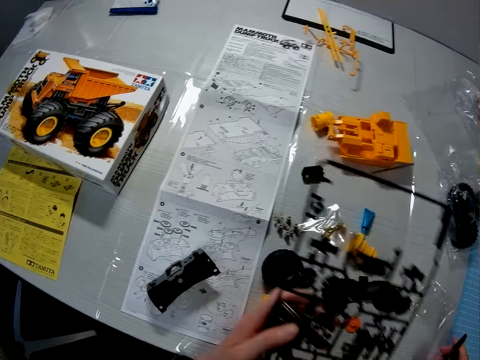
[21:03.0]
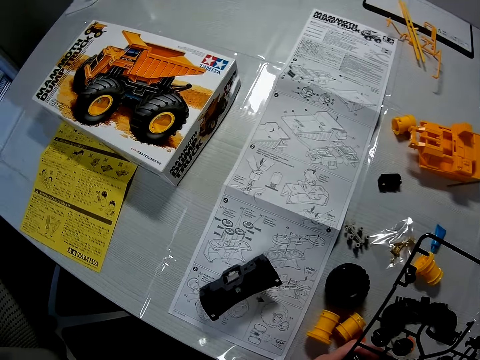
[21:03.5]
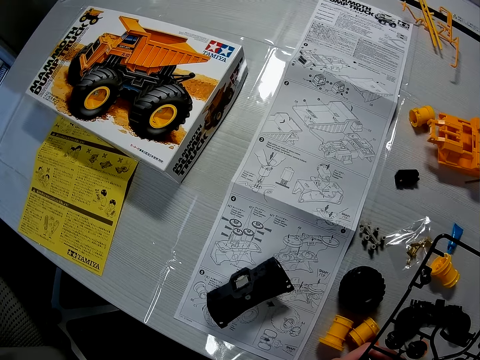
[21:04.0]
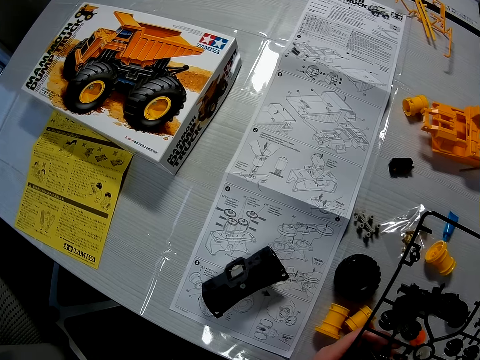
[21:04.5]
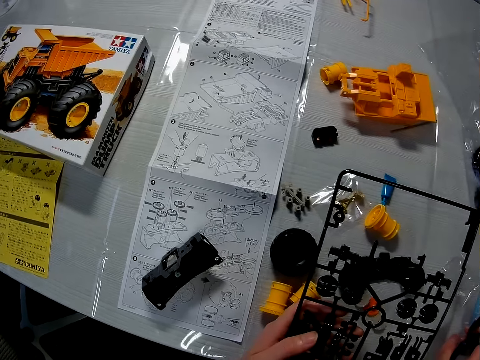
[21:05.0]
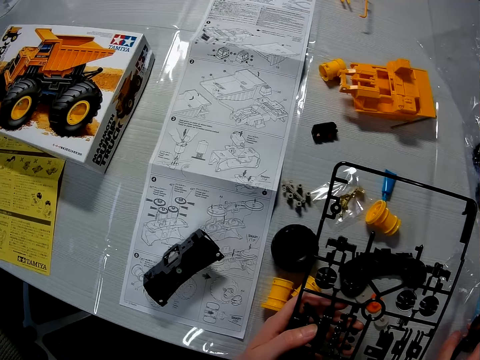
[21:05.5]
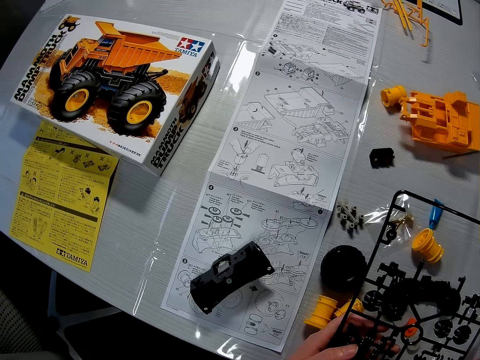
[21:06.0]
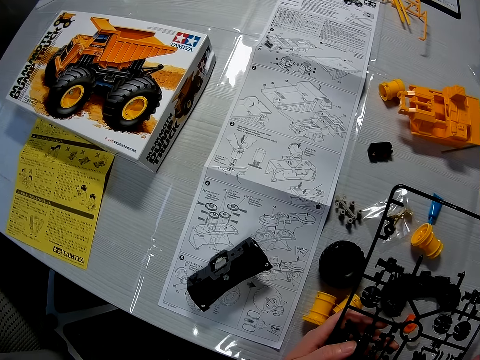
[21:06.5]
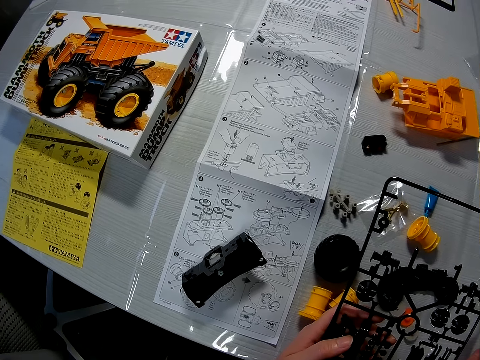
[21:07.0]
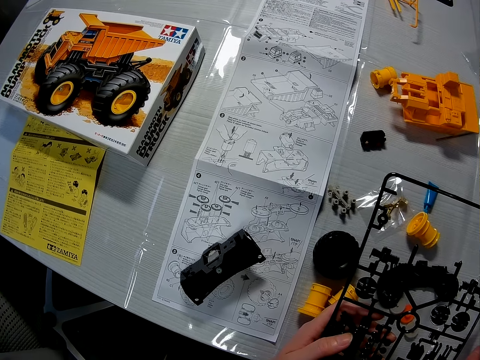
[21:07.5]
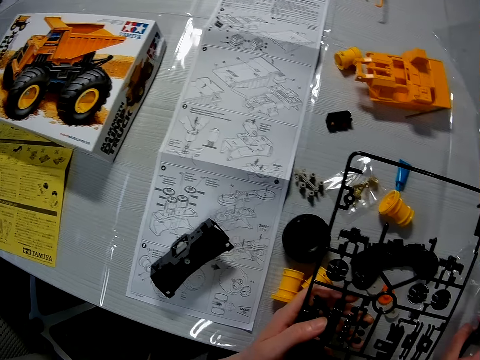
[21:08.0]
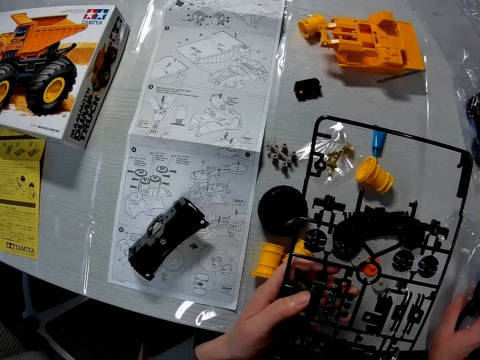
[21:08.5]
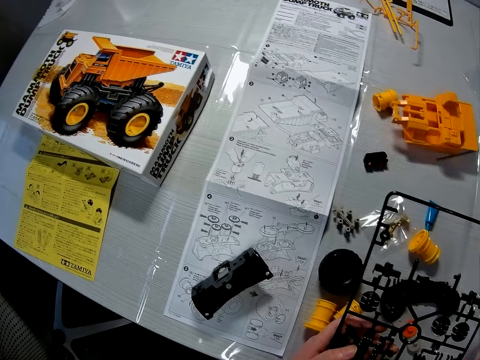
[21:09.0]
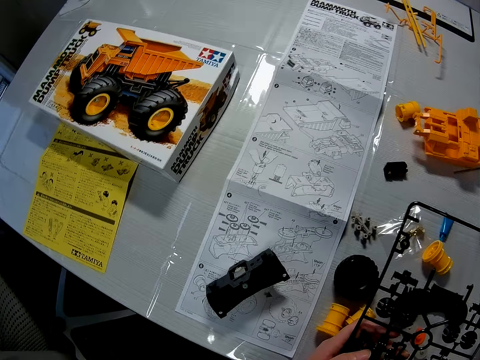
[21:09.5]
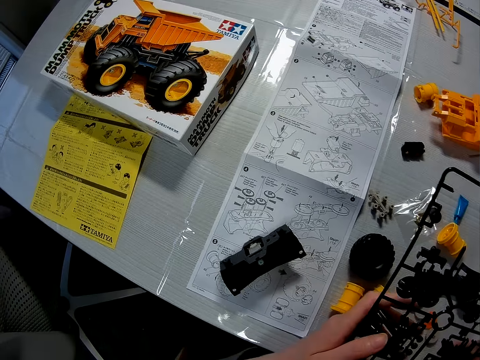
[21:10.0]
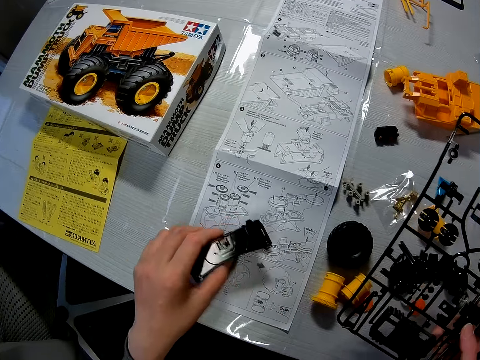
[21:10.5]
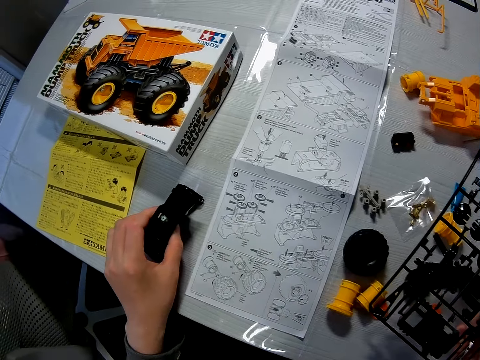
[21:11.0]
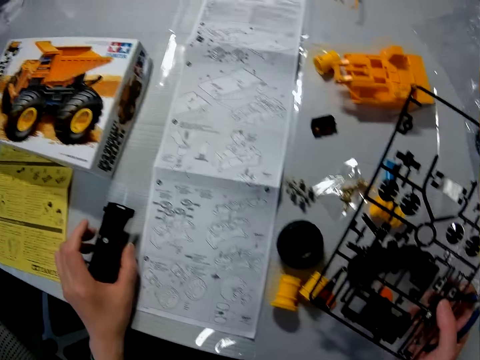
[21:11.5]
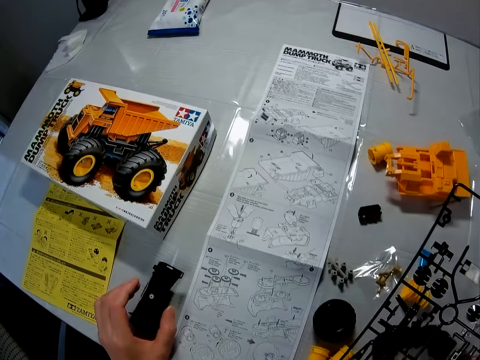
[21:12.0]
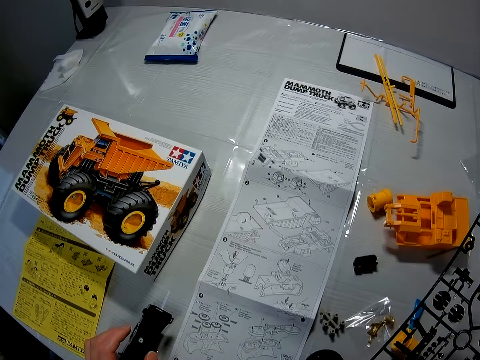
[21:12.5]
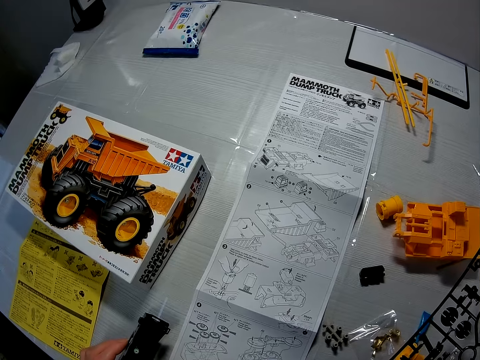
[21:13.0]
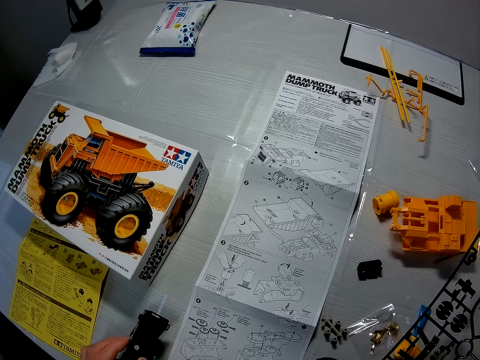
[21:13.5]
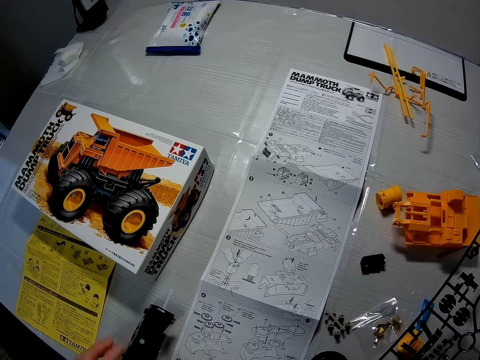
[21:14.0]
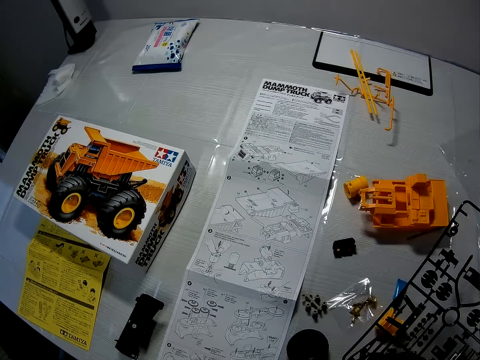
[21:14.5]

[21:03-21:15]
The camera wearer looks at the manual. He passes something to the right hand. He repositions a mechanical component on the table with his left hand. He looks at the manual.

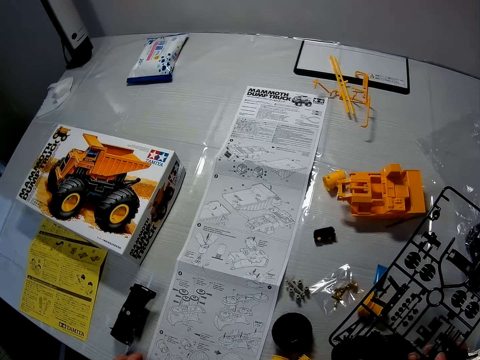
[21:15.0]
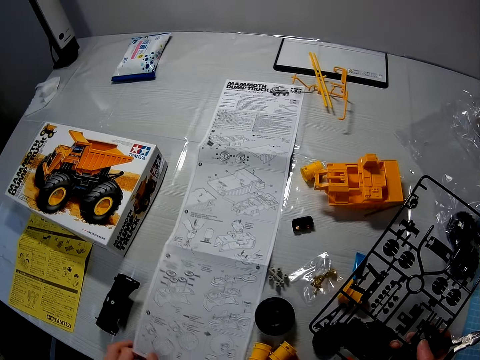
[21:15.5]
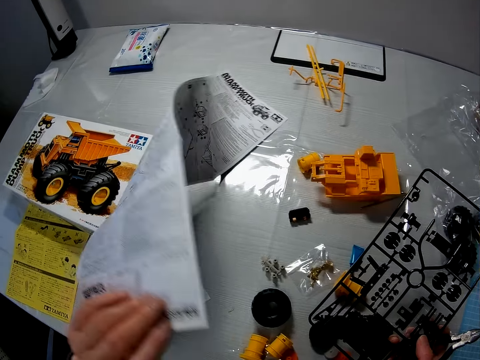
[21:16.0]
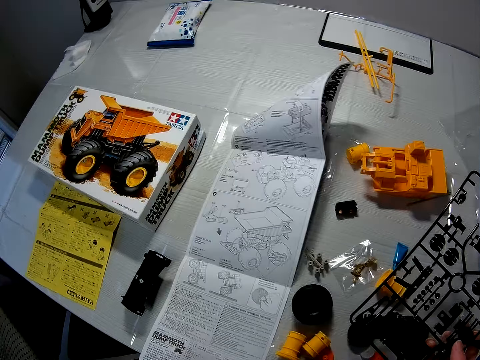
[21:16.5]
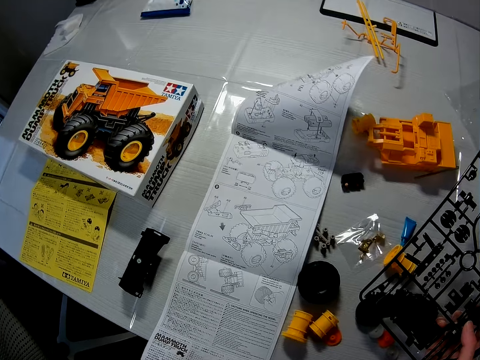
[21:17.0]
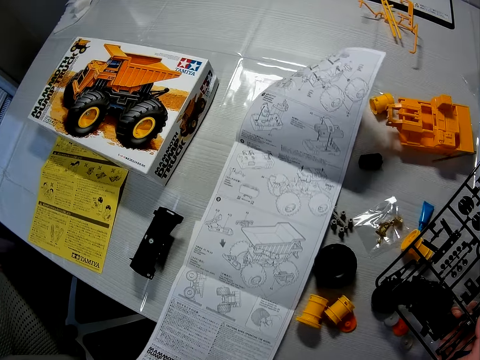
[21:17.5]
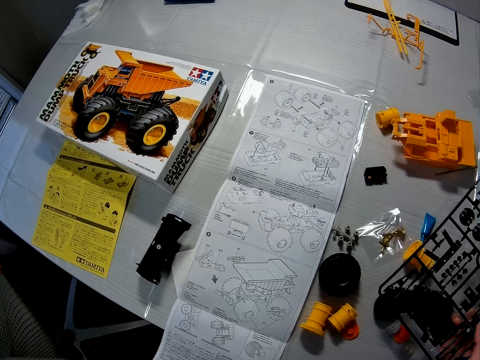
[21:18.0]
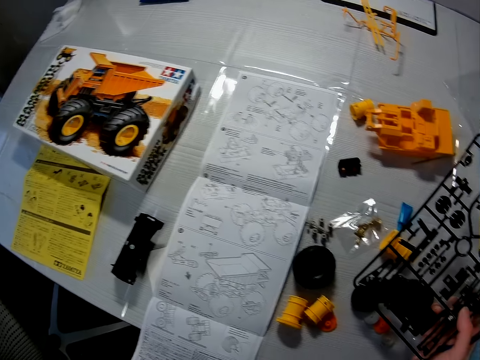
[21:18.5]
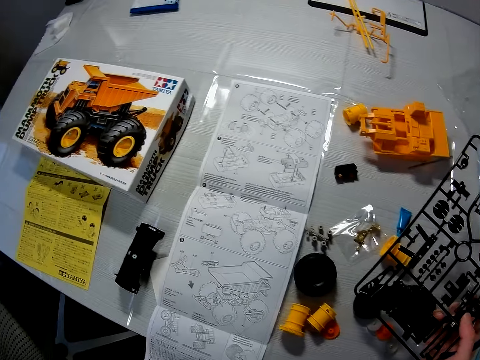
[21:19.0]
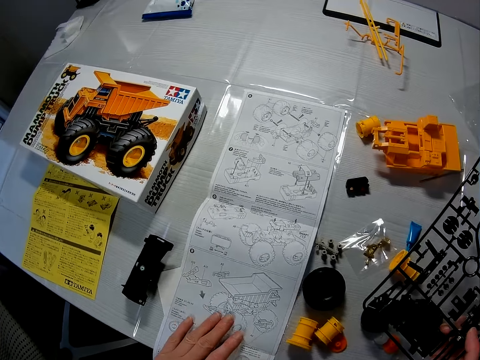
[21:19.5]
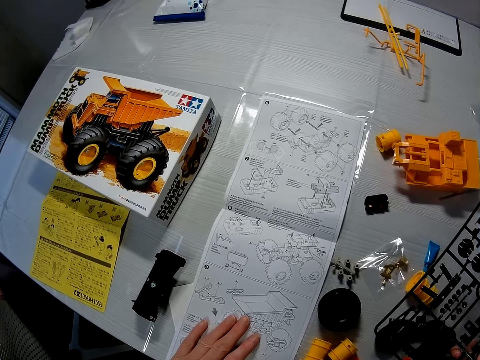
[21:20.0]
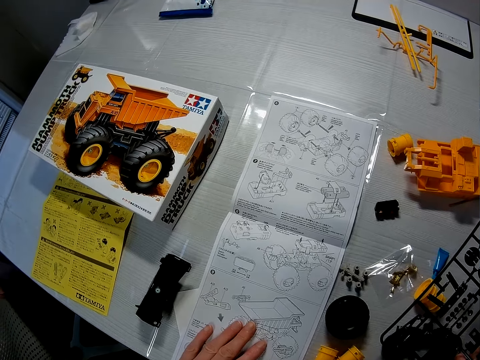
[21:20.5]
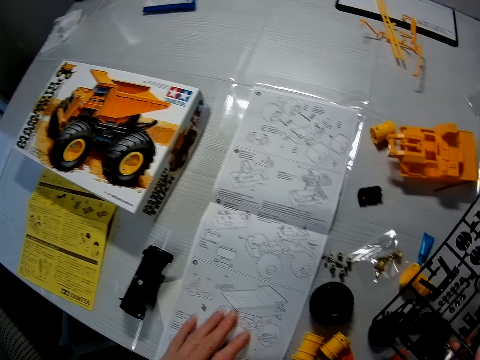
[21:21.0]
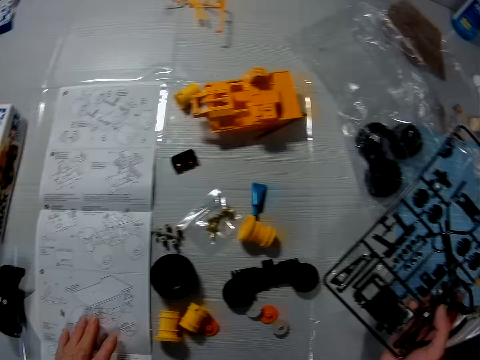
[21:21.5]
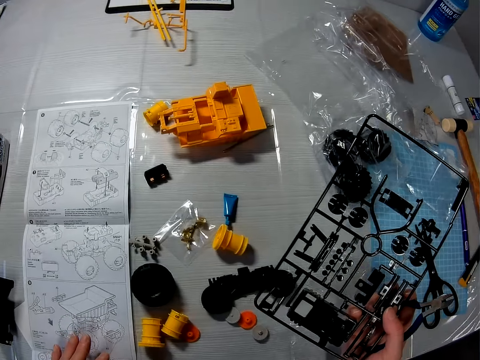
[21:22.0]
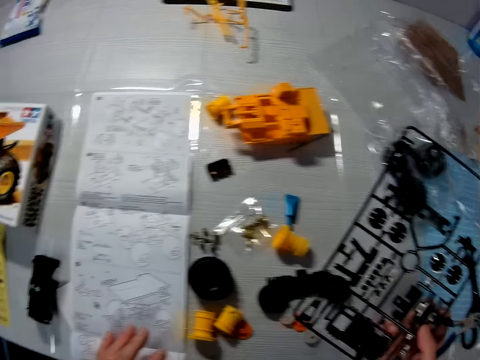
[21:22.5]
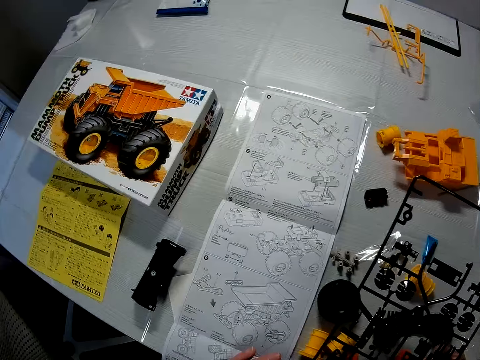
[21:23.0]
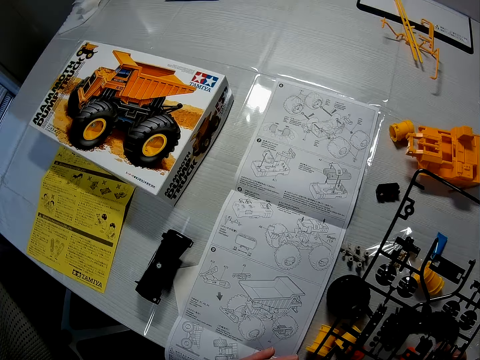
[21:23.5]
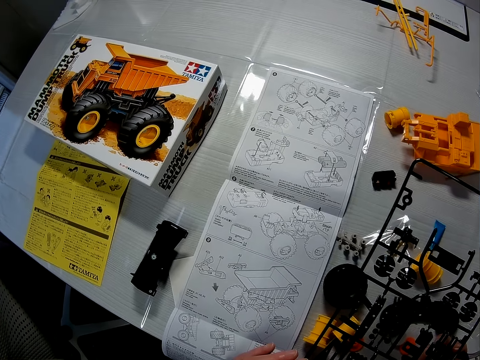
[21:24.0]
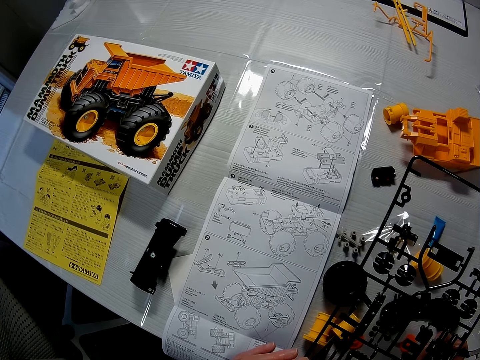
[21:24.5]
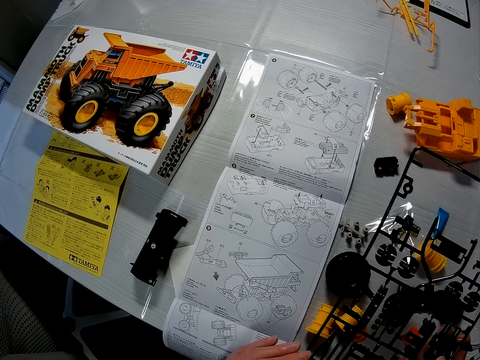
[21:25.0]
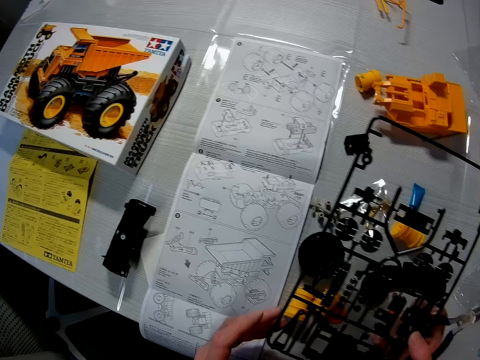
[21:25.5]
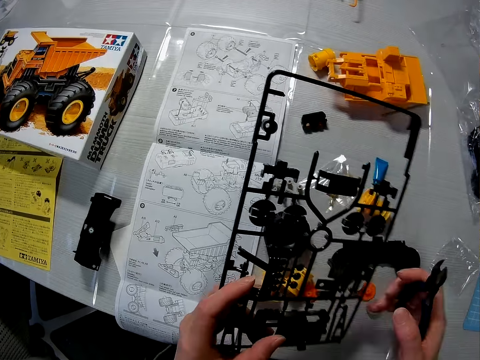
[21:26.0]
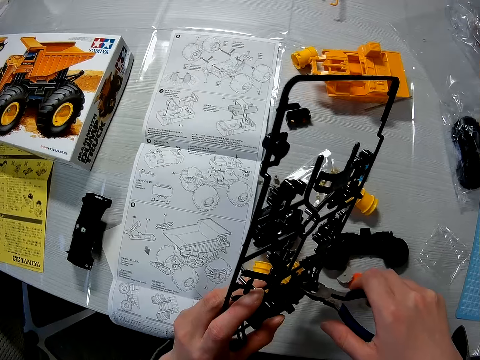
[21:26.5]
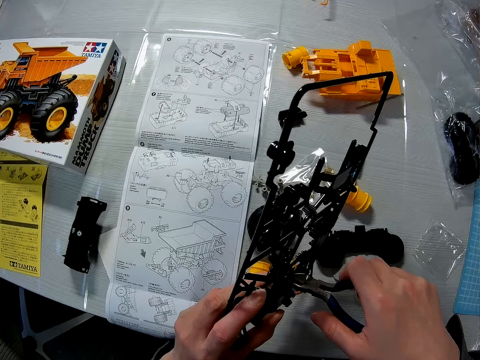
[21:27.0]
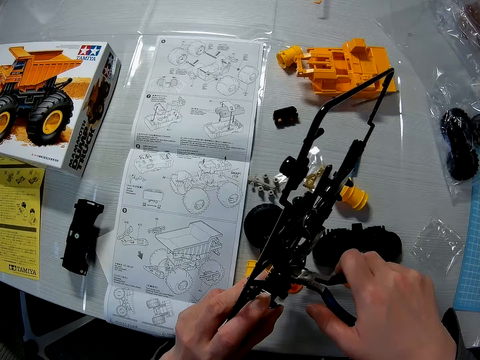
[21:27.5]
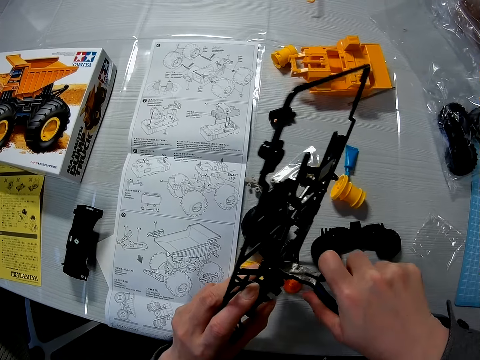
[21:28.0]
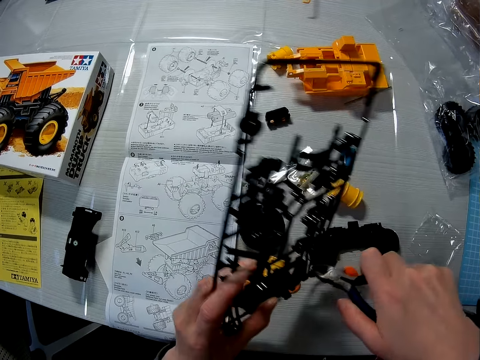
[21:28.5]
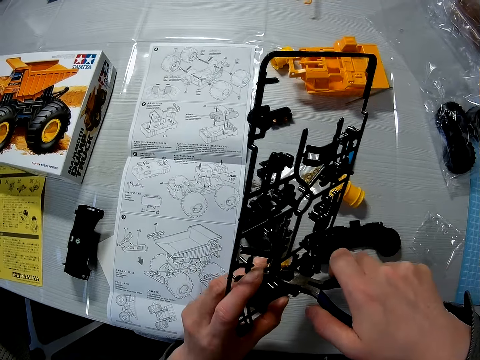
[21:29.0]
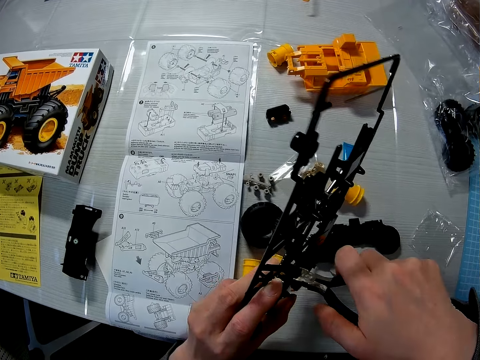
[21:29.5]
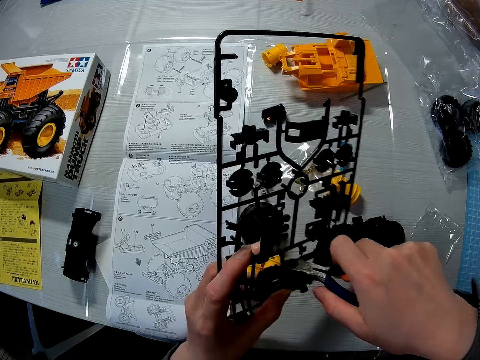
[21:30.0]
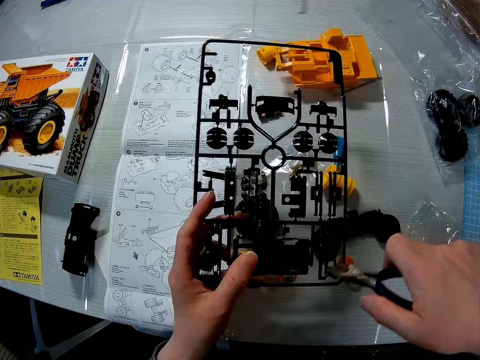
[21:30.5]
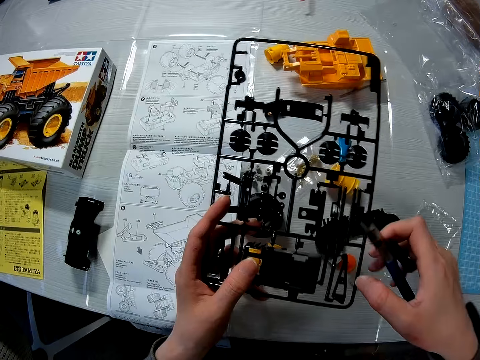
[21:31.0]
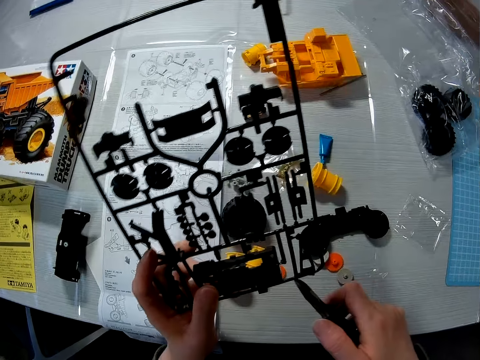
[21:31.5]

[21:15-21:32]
The camera wearer moves the manual. He turns over the instruction paper with his left hand. He looks at the manual, moves the manual, and touches the manual. He looks at something. He touches something. He passes something to the left hand. He cuts out a mechanical component from the mechanical model with the wire cutter in his right hand.
